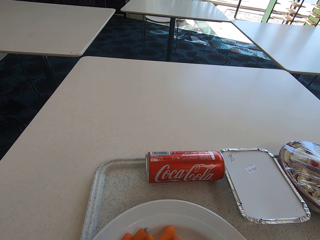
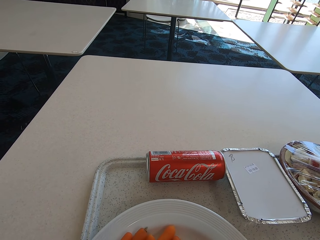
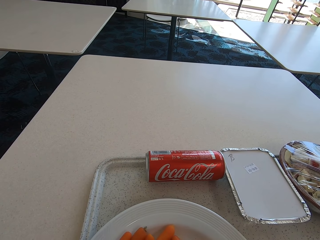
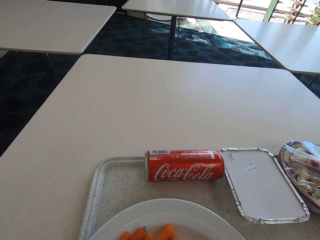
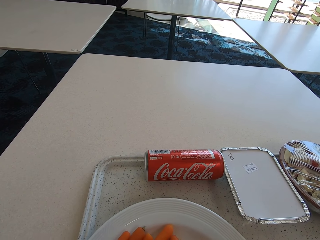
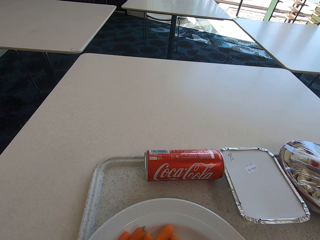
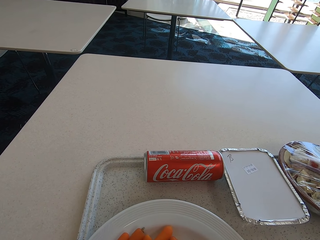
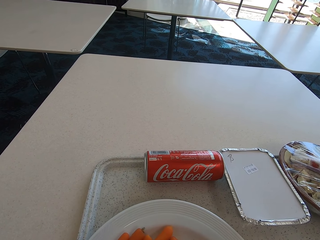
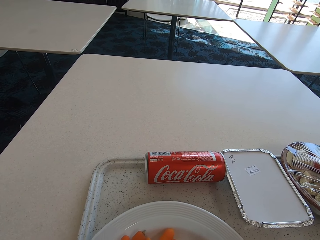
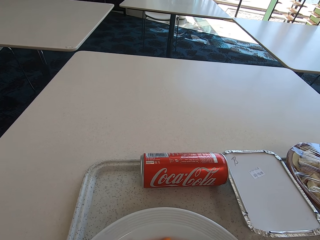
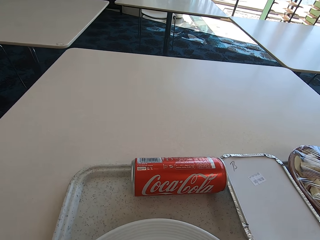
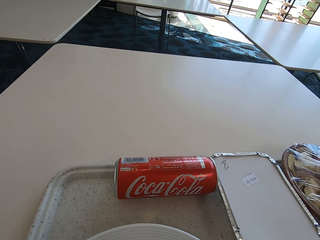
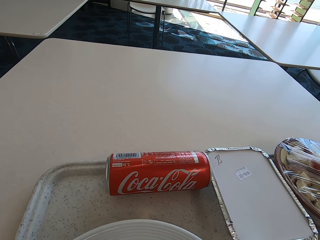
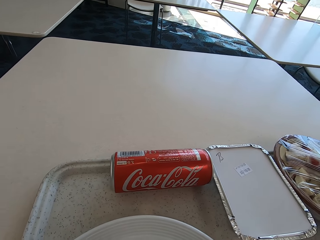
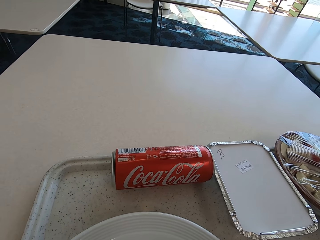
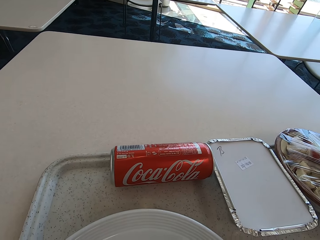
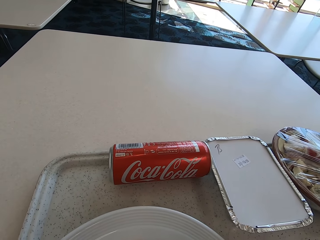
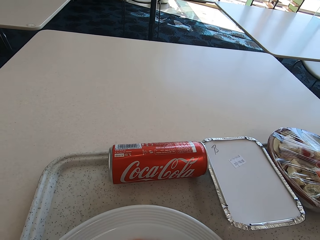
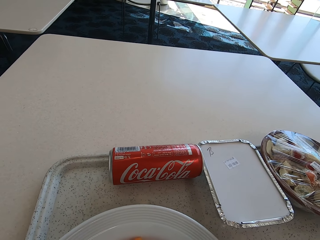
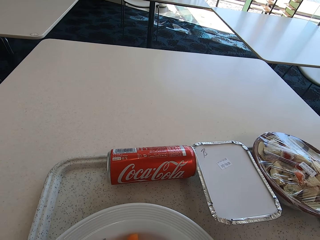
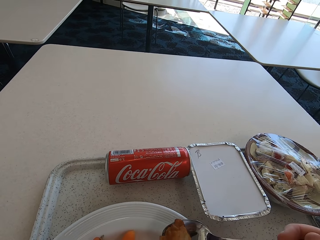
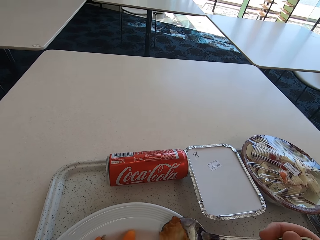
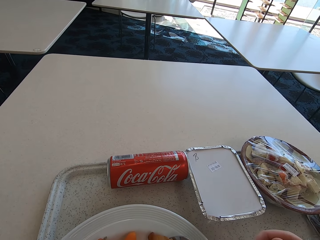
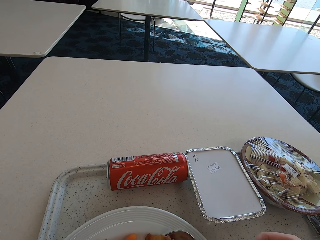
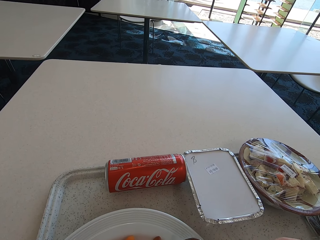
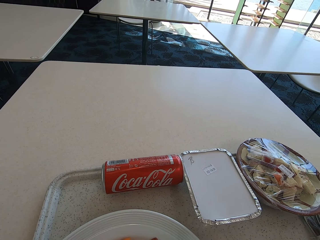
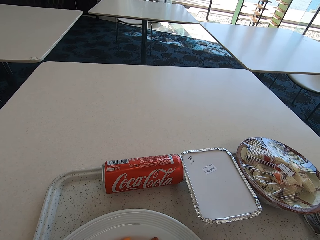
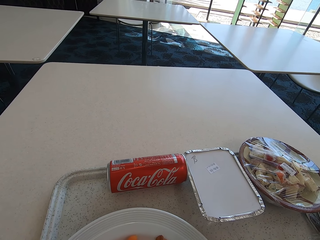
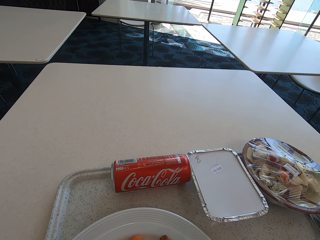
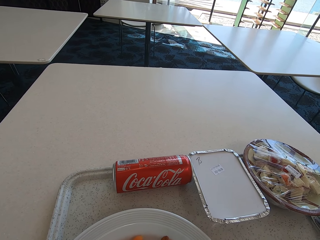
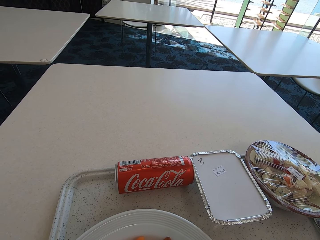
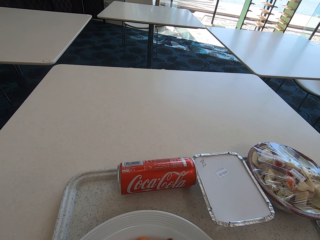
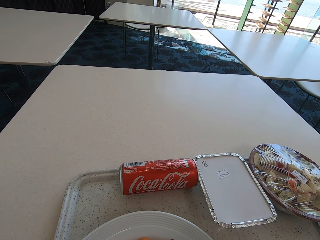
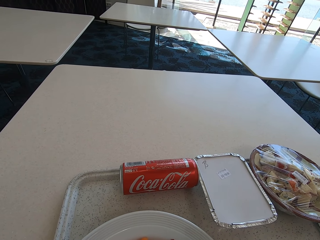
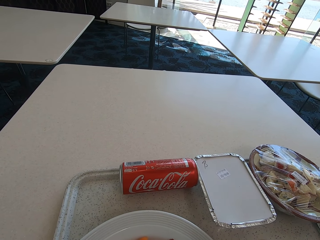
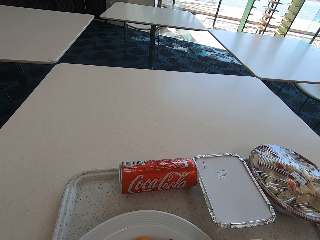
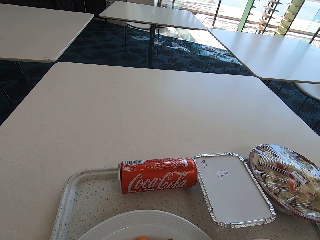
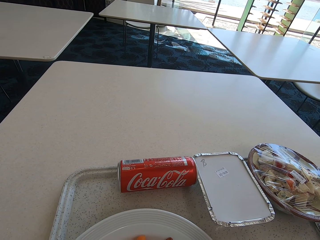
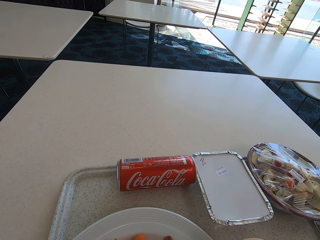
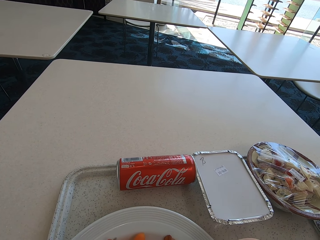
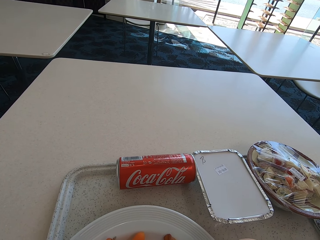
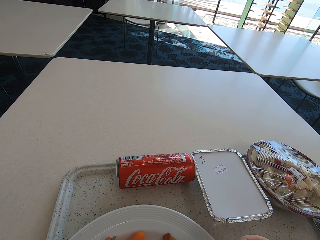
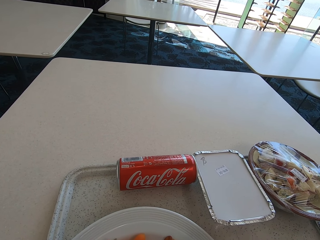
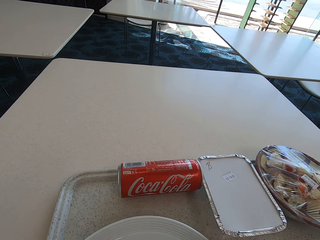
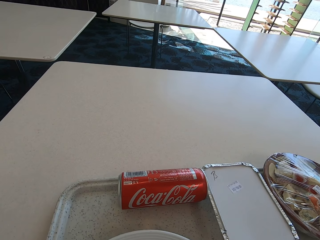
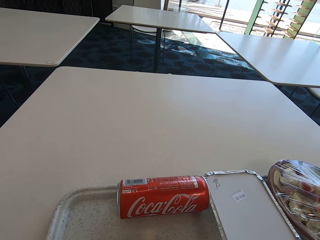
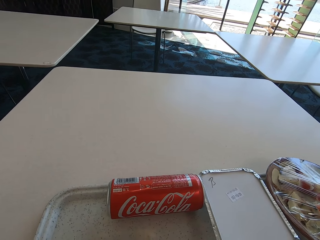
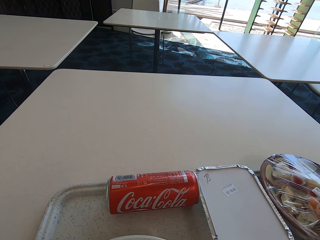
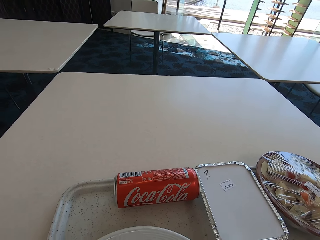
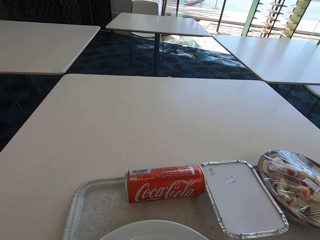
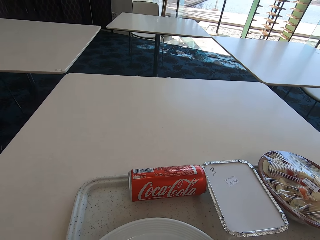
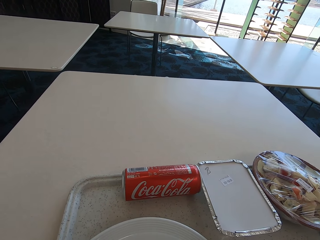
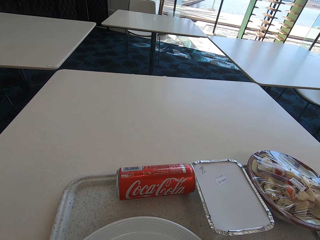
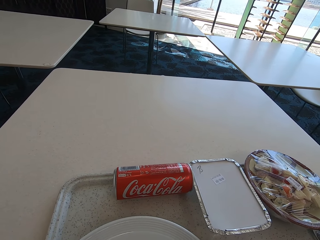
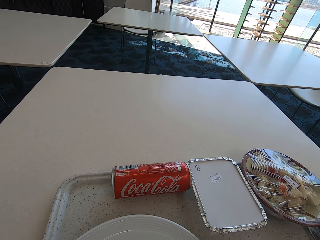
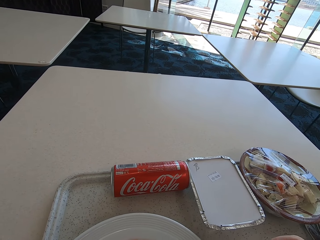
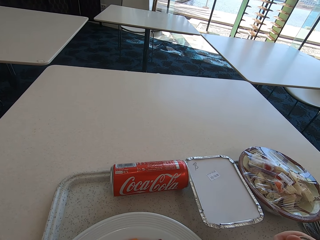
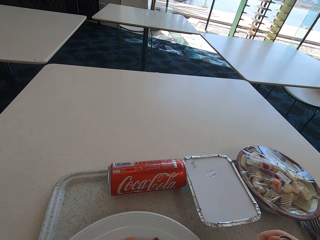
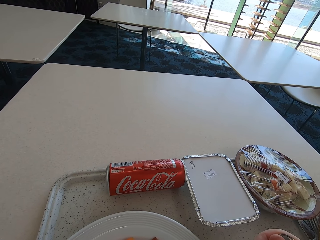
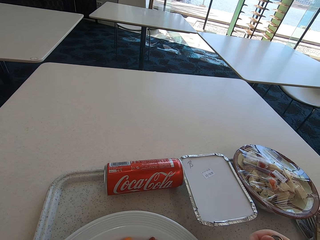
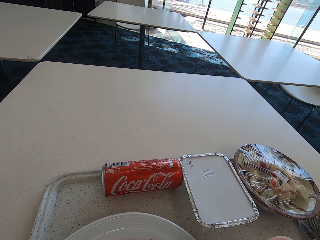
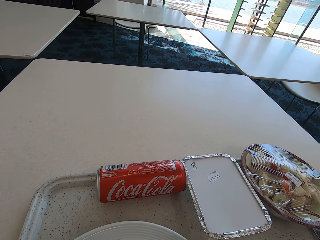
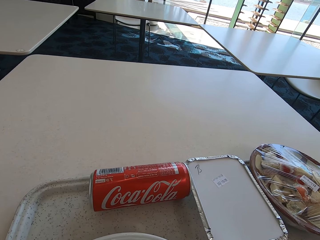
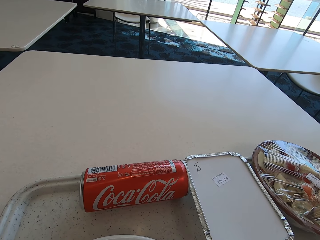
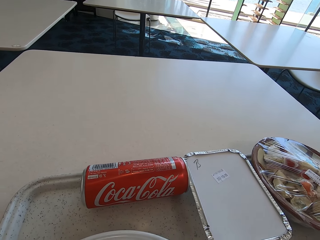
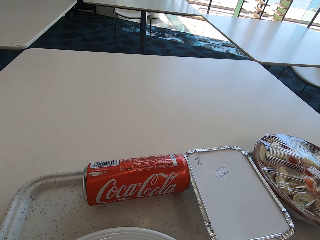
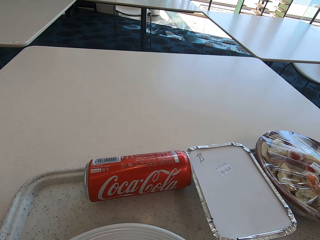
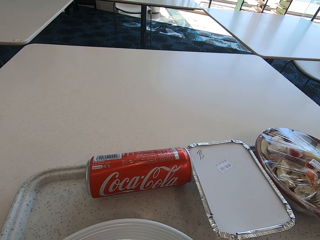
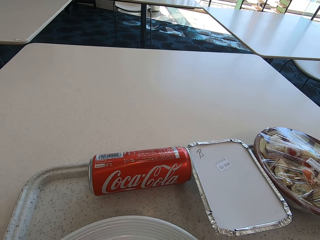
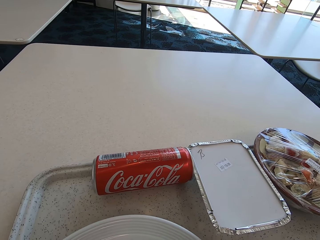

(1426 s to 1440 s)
The camera wearer picks the food from the plate with a spoon. They put the food in the mouth.

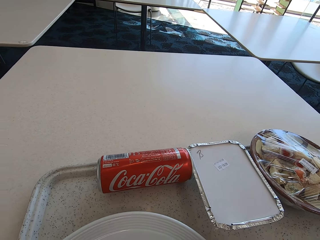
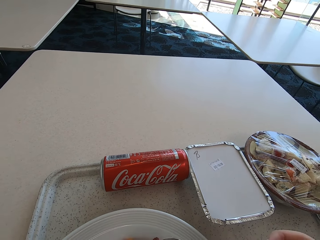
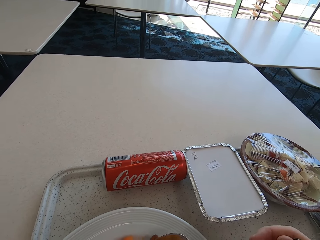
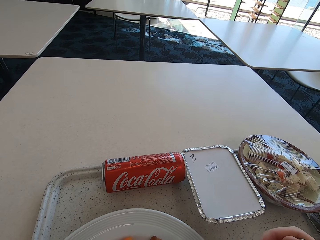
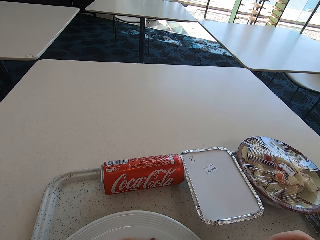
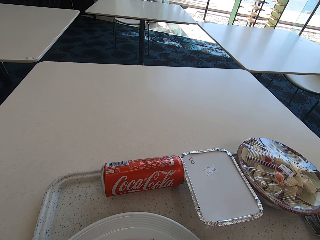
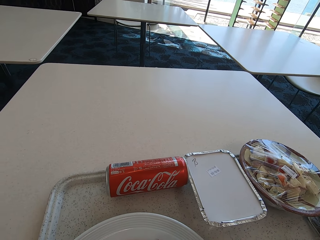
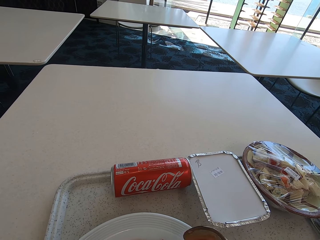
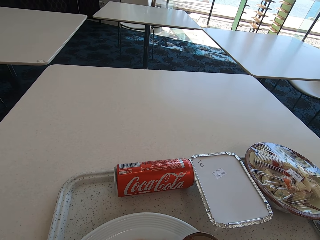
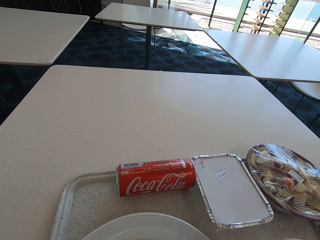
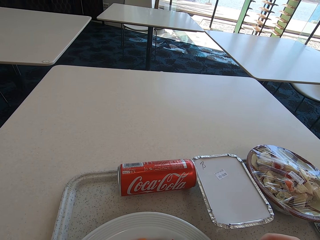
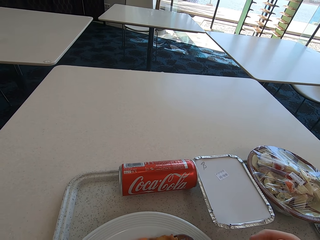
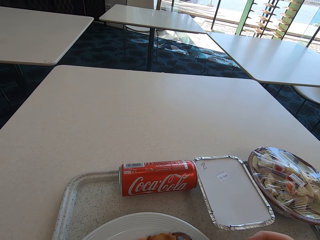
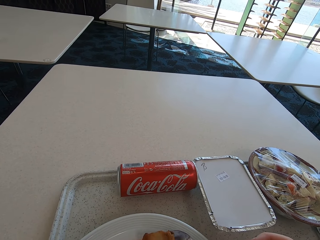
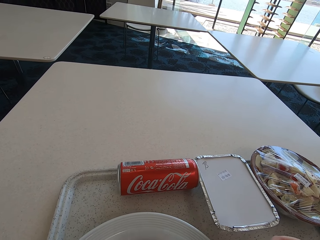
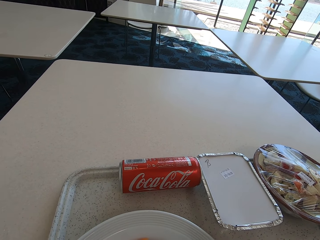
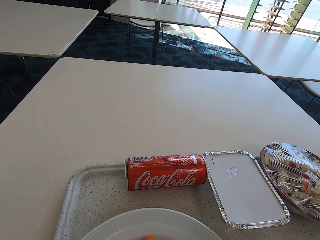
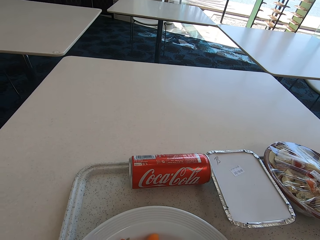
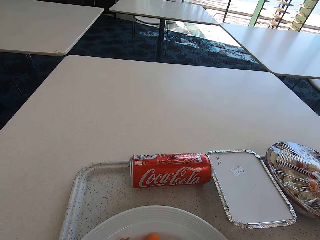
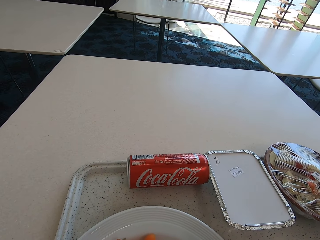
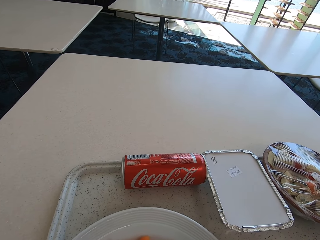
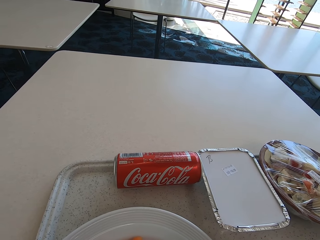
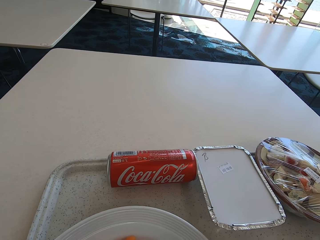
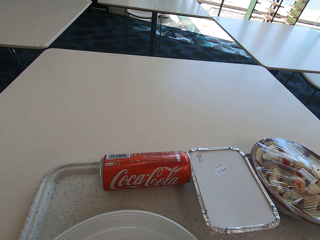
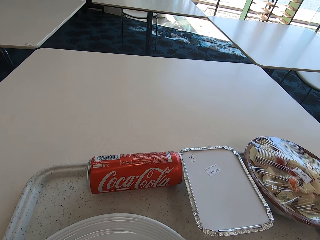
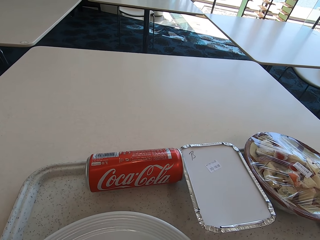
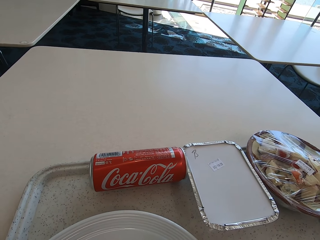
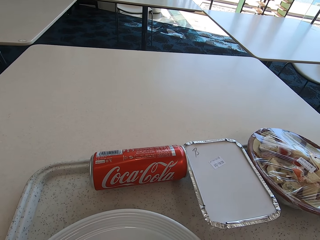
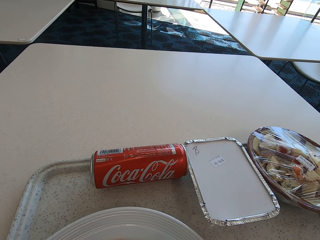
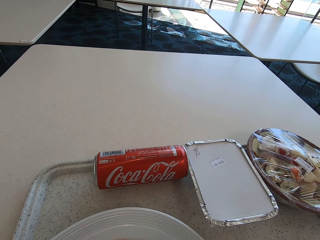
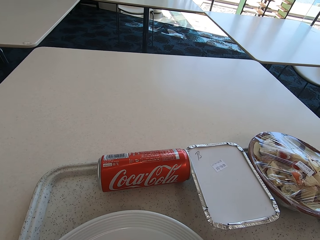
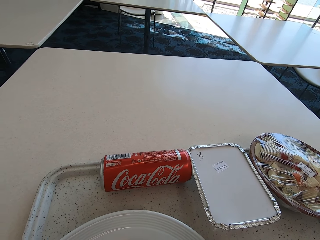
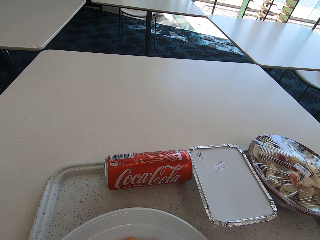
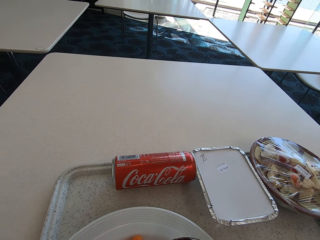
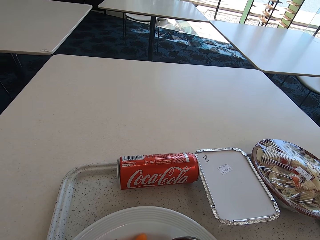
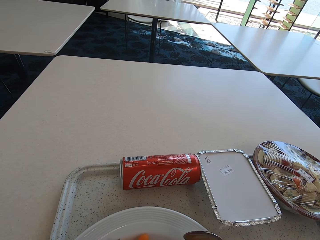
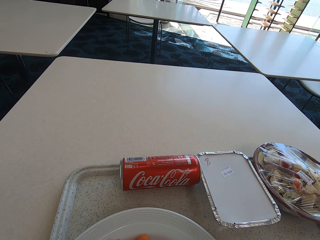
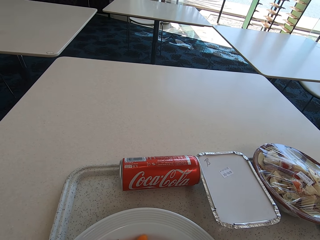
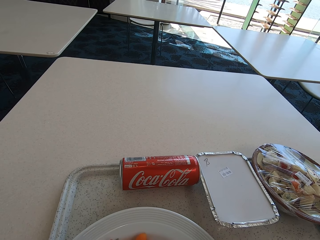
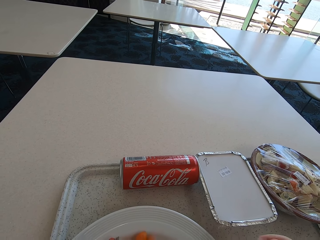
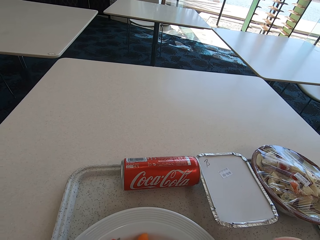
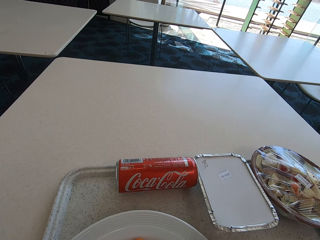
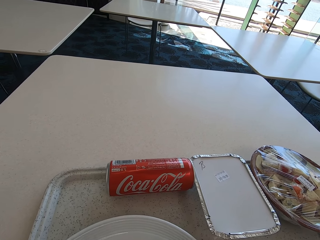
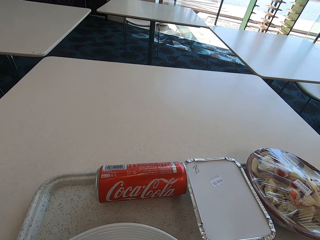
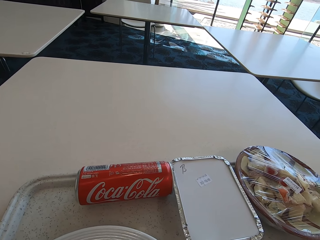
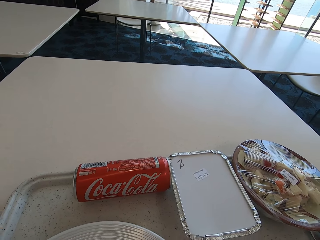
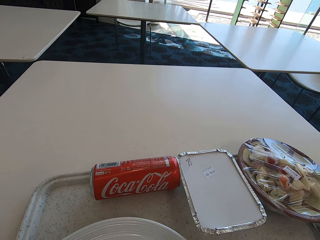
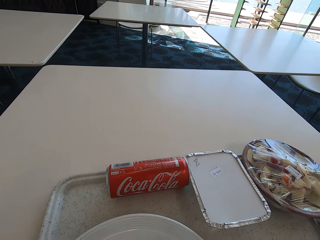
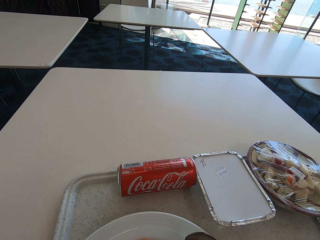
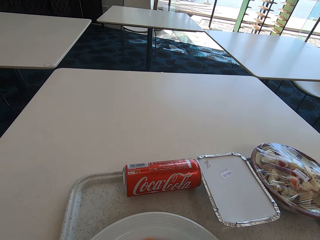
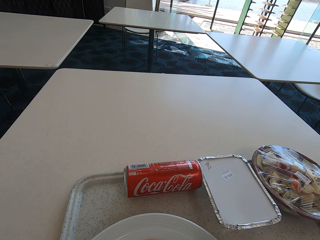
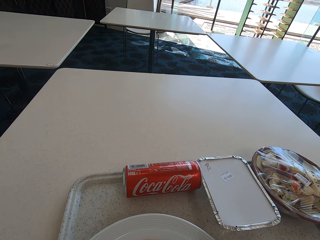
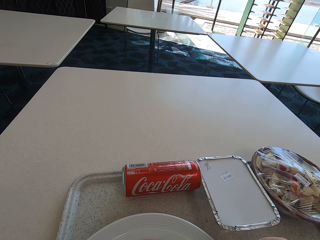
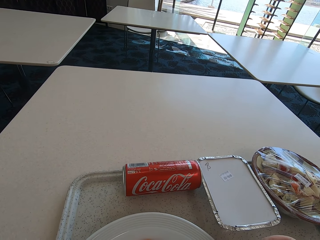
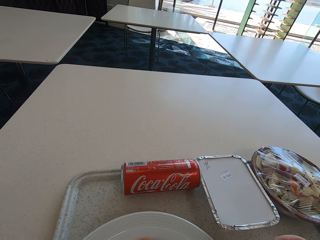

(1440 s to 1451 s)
The camera wearer takes the food with the spoon. They put the food in the mouth.
